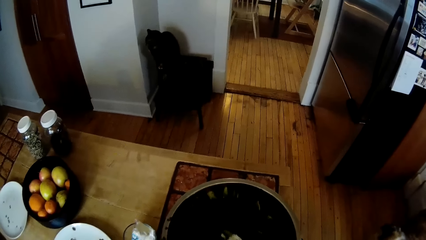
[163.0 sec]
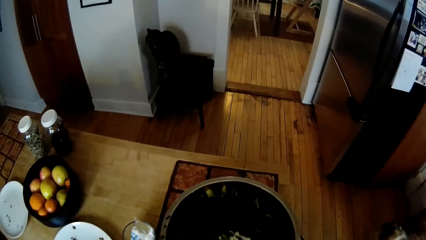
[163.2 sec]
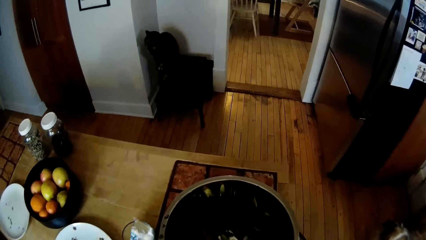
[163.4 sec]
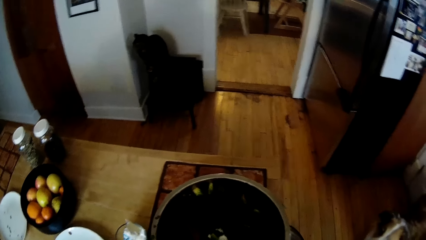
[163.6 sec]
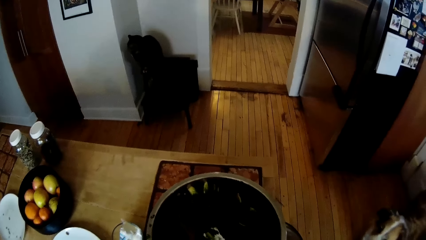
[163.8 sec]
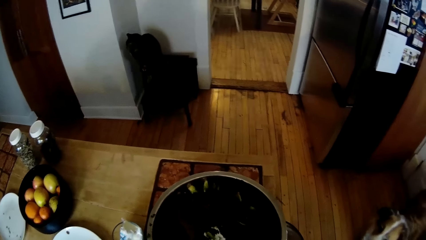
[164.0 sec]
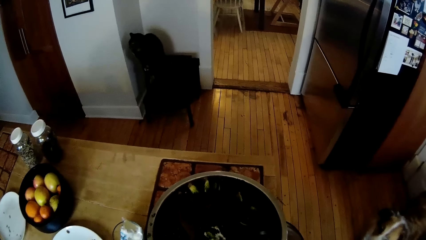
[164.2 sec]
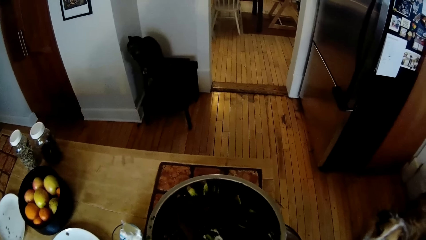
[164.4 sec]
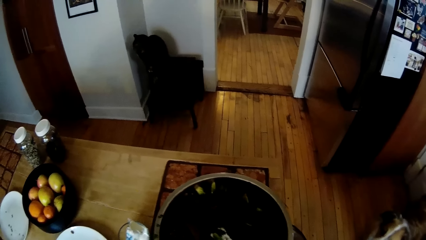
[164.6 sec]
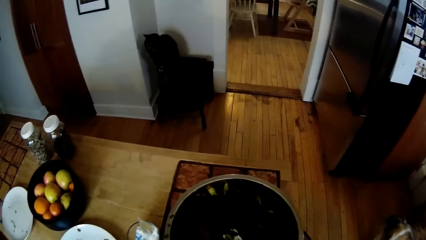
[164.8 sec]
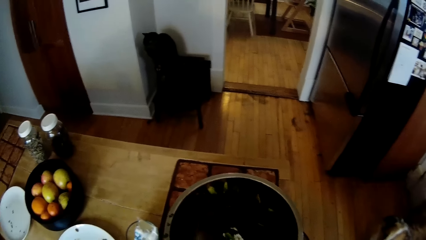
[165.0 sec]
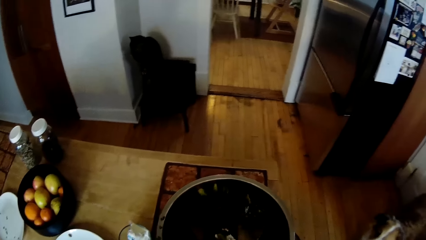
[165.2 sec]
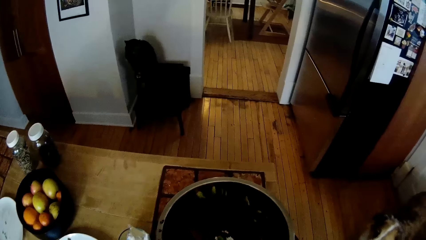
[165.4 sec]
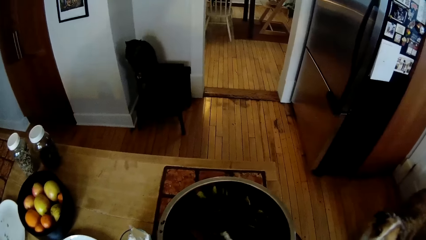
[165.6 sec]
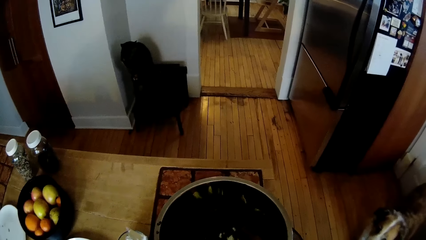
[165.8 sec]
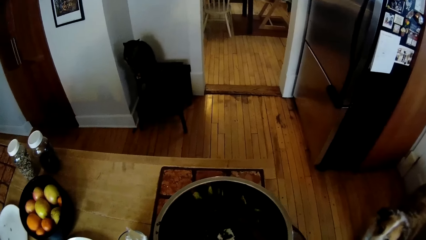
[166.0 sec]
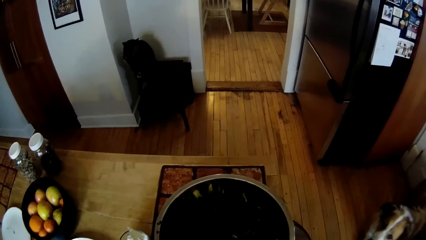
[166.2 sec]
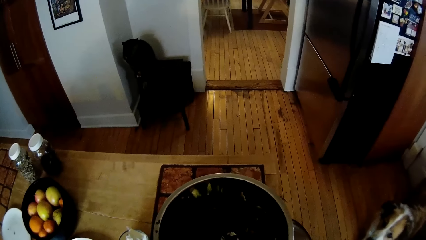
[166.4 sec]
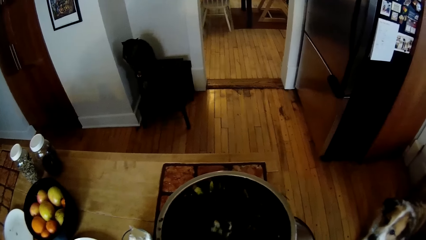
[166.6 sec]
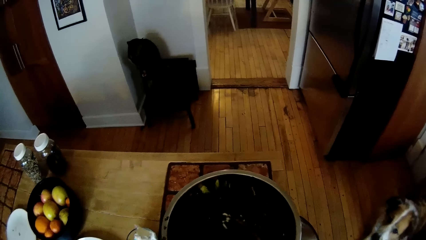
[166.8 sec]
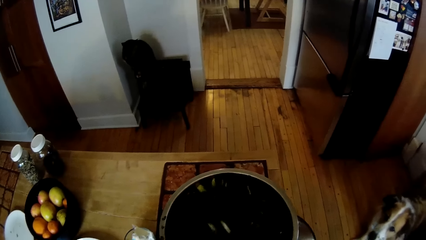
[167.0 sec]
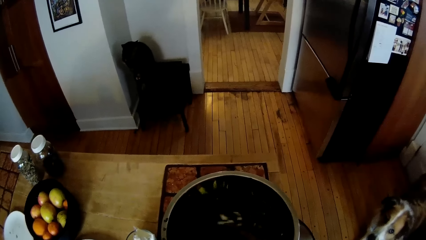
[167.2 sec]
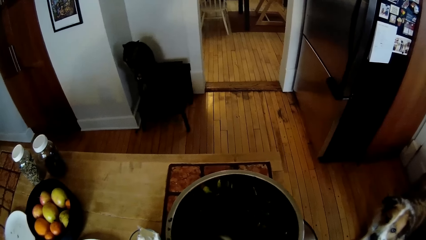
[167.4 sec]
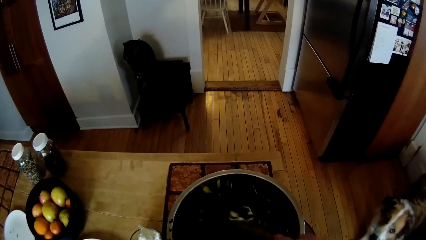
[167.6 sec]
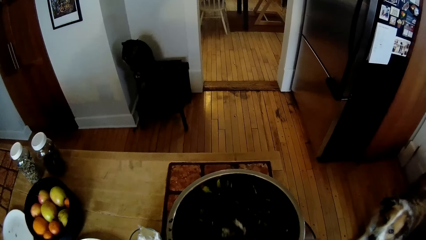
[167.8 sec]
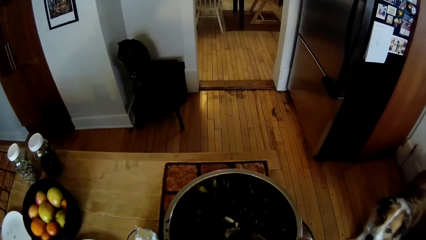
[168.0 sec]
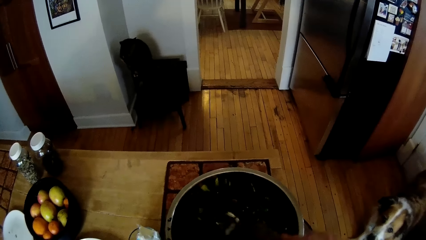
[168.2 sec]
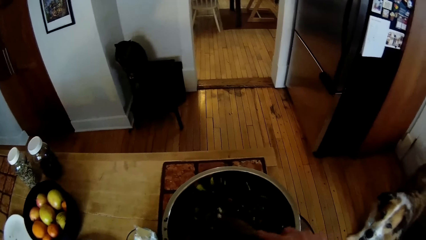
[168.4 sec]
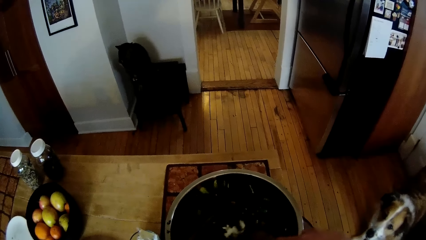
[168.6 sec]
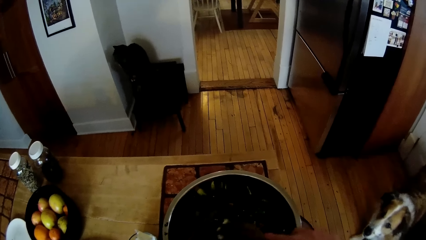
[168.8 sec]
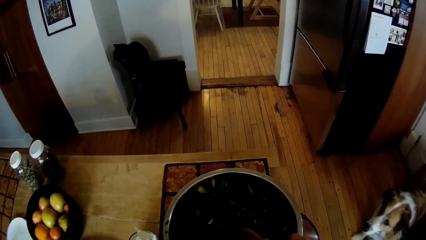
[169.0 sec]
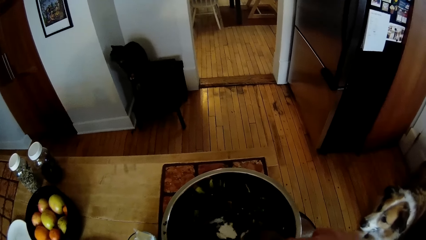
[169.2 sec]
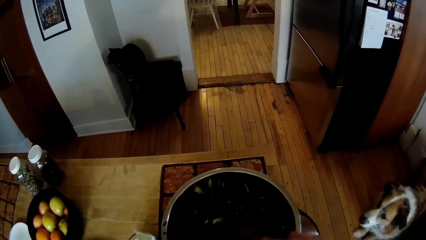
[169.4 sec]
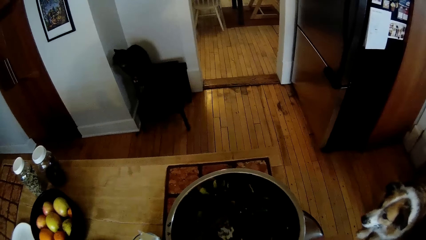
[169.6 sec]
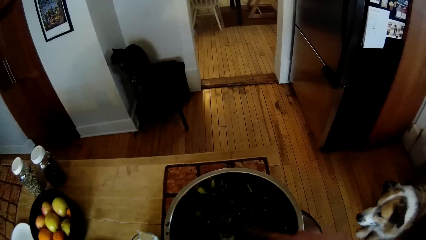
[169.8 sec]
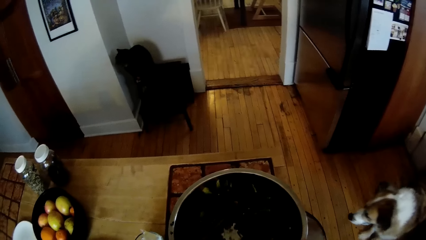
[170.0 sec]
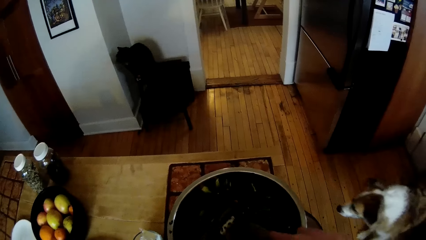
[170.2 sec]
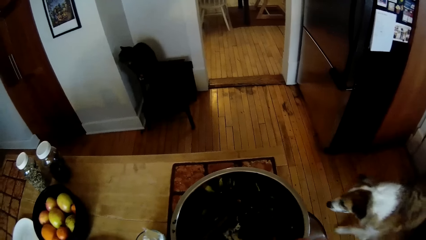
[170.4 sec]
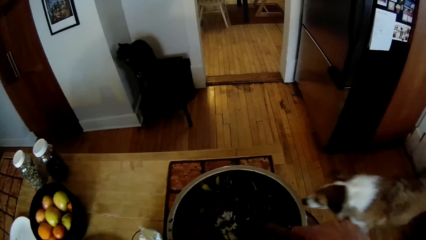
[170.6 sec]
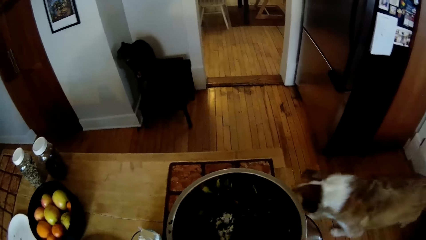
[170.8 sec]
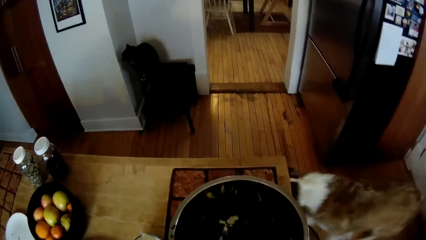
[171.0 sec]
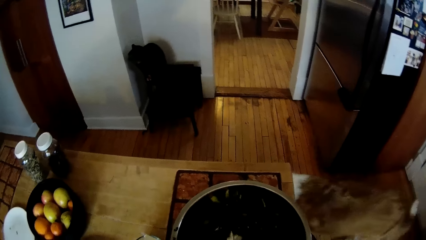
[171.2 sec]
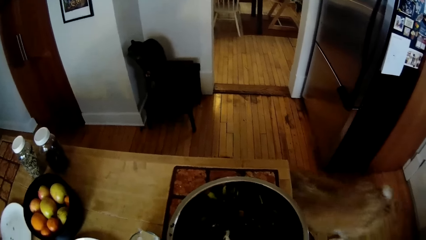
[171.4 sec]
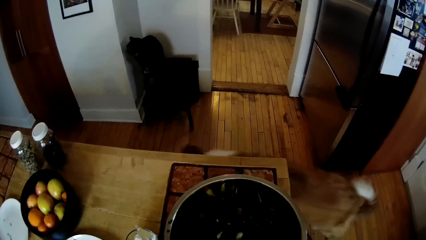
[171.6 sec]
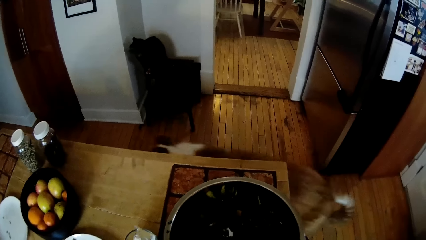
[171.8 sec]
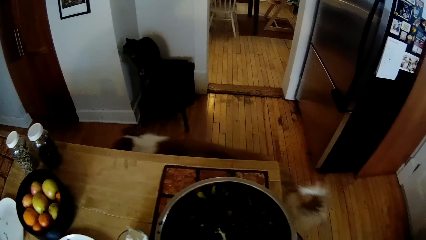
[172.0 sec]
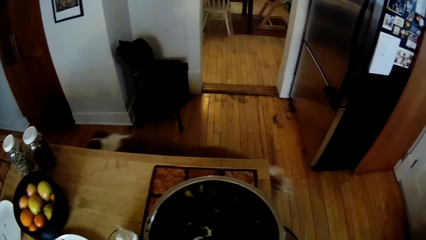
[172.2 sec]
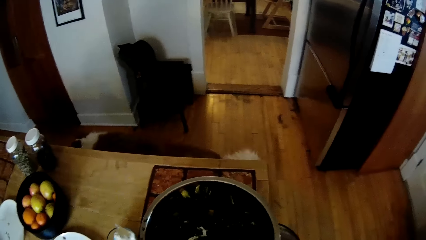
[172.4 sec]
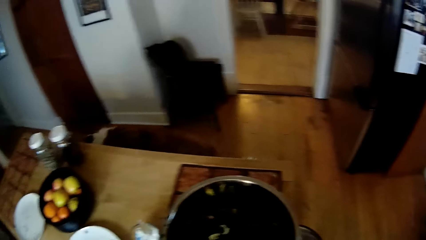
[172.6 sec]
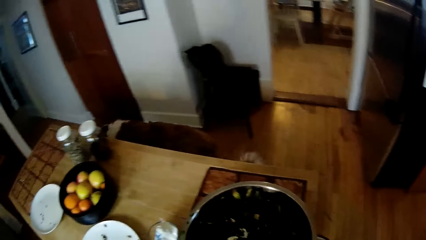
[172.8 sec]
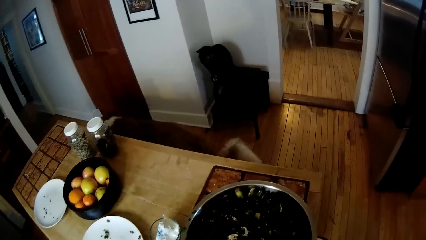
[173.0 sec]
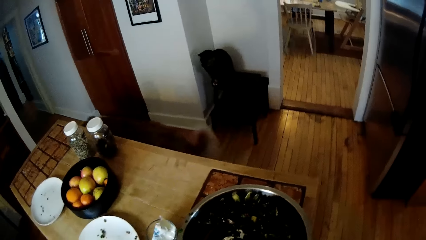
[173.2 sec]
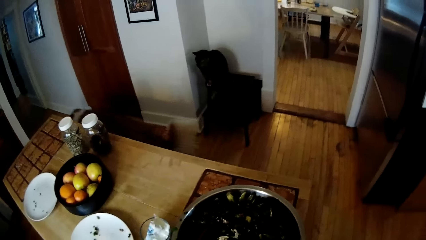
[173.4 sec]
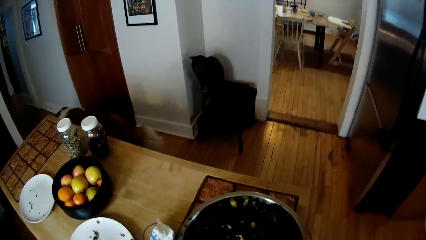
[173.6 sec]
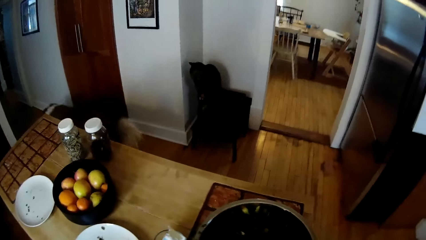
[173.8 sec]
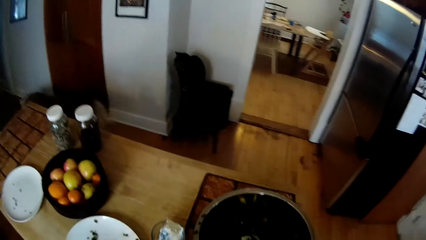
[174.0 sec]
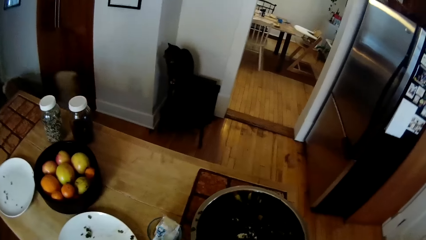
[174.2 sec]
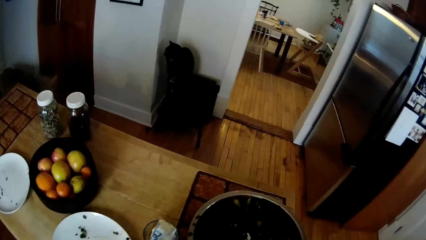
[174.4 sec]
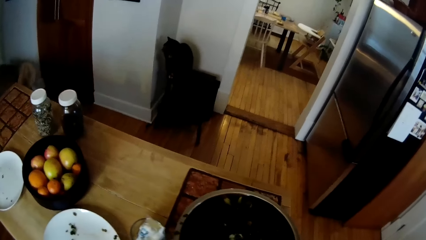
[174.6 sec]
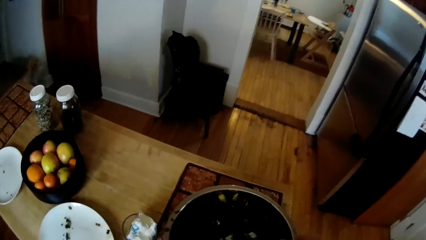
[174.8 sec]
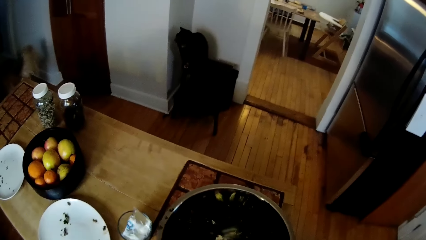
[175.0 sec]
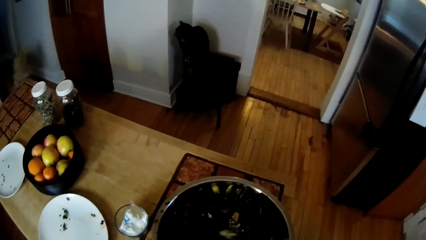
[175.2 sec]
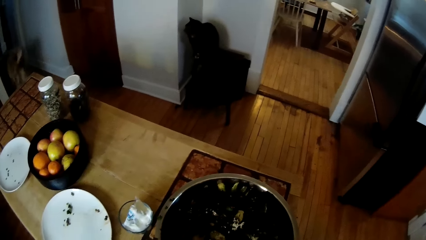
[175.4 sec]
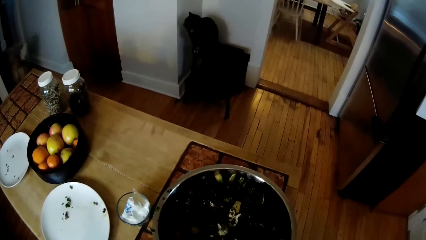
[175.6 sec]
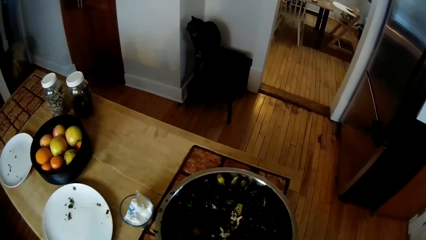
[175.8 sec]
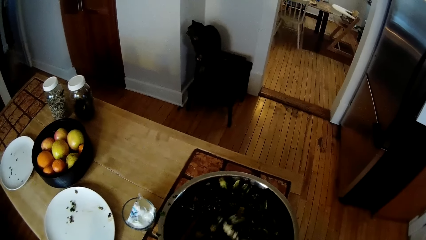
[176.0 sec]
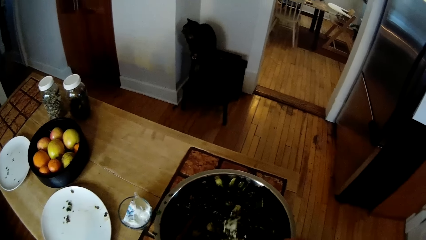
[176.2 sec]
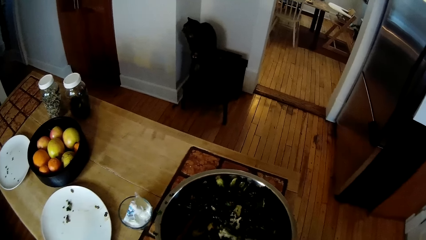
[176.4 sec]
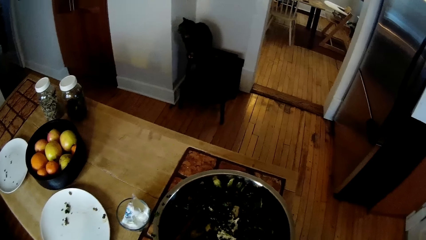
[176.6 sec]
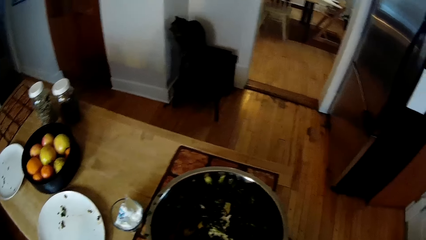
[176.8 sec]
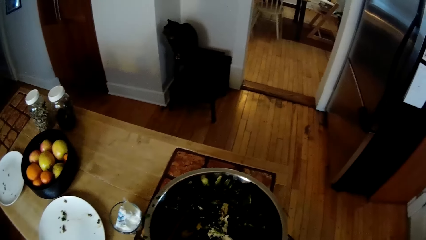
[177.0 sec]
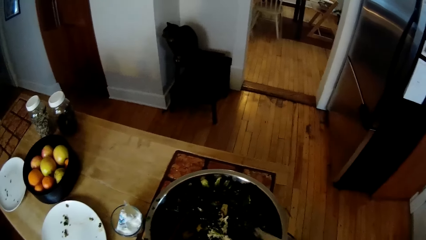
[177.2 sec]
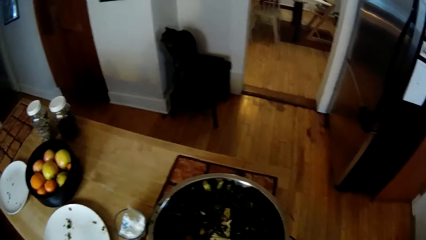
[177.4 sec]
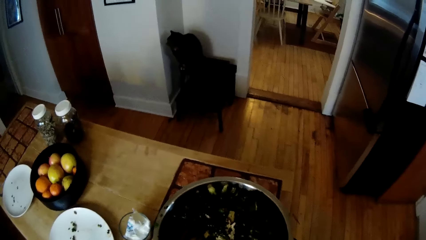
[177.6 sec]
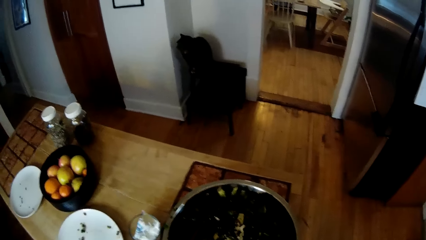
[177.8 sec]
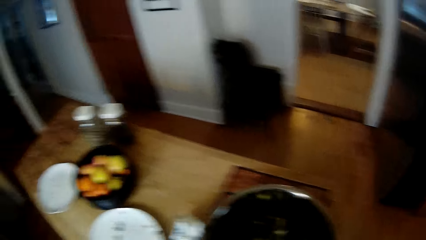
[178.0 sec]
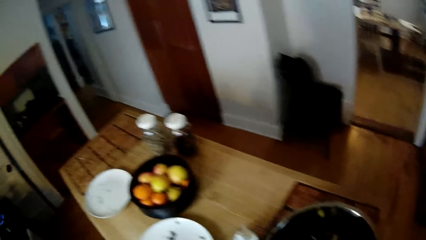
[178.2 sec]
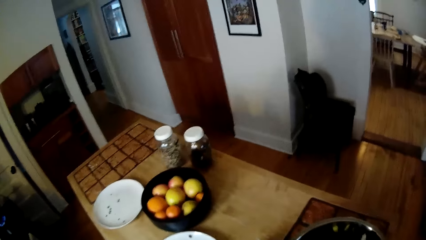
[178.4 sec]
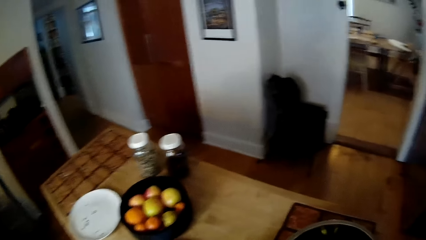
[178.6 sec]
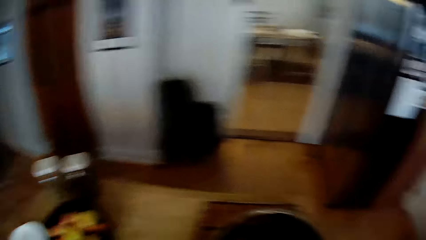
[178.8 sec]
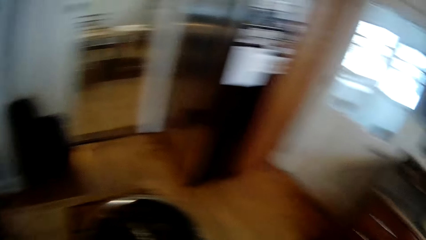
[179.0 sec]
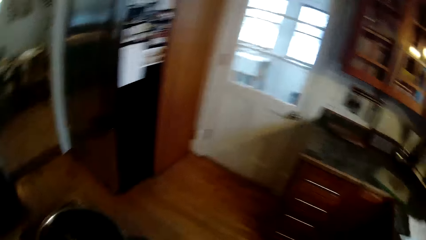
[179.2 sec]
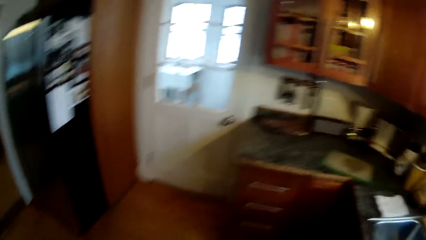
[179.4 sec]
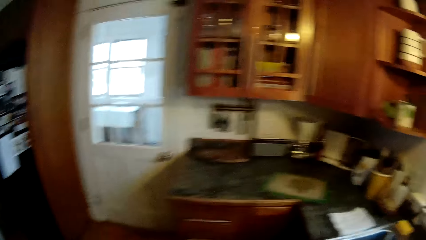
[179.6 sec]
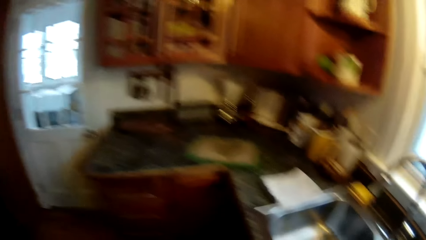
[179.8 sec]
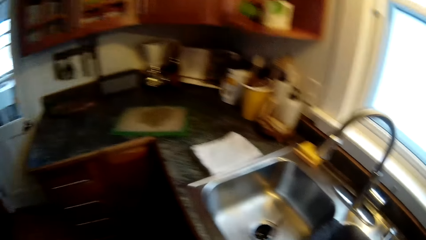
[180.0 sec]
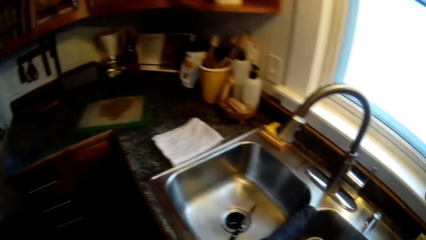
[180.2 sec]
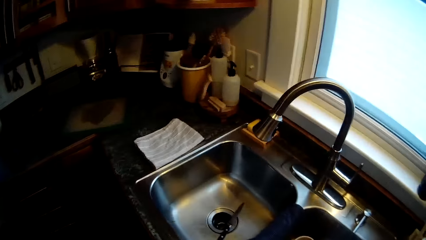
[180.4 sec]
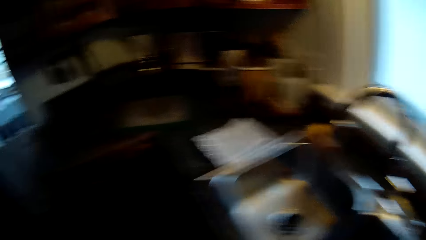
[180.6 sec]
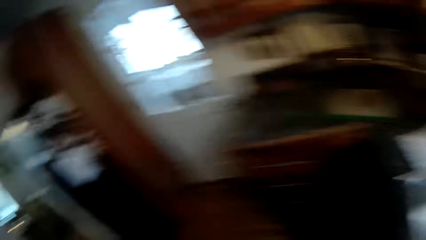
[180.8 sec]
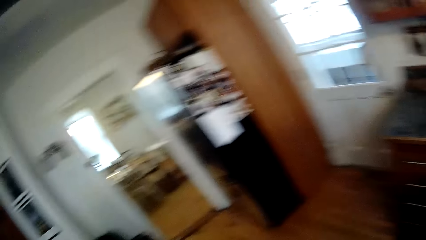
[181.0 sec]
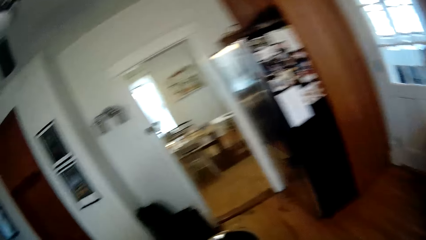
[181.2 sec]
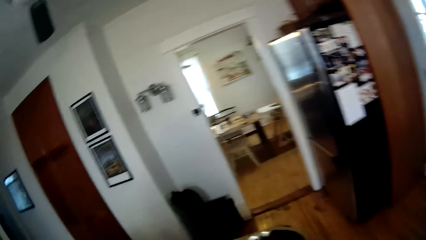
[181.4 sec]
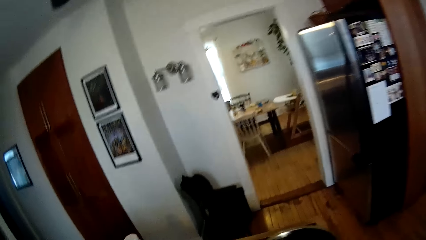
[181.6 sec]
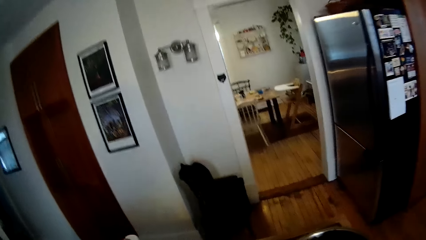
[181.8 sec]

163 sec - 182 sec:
The camera wearer stirs the vegetable in the container with the turner in his right hand and the spoon in his left hand. He turns around.
